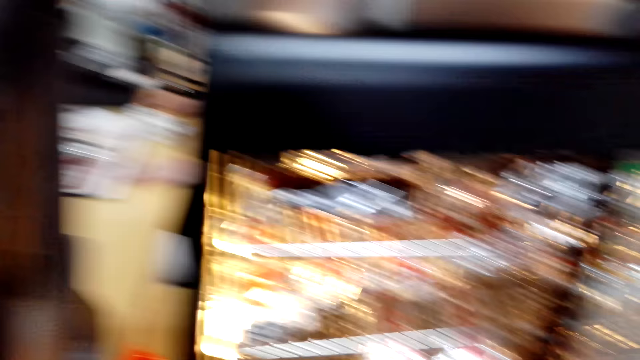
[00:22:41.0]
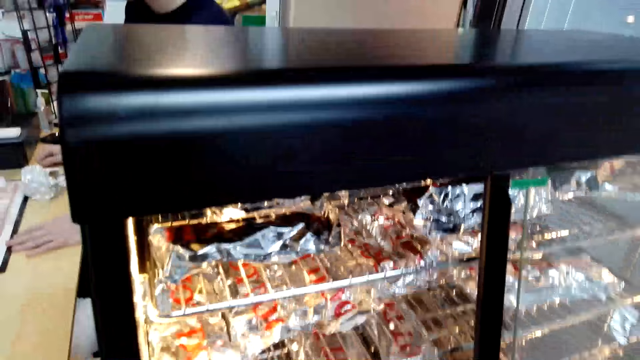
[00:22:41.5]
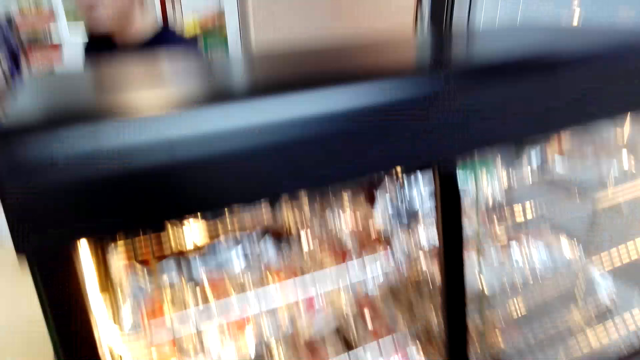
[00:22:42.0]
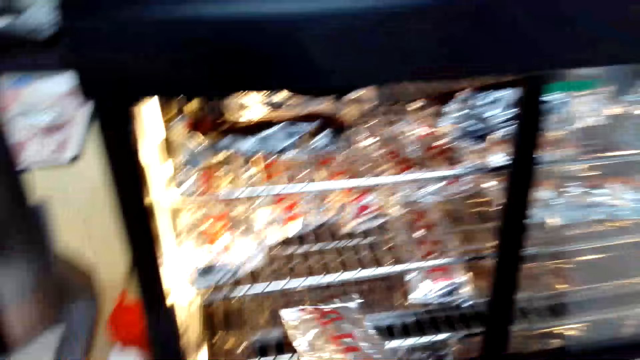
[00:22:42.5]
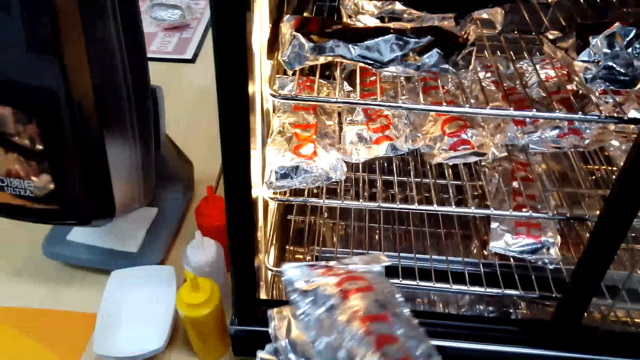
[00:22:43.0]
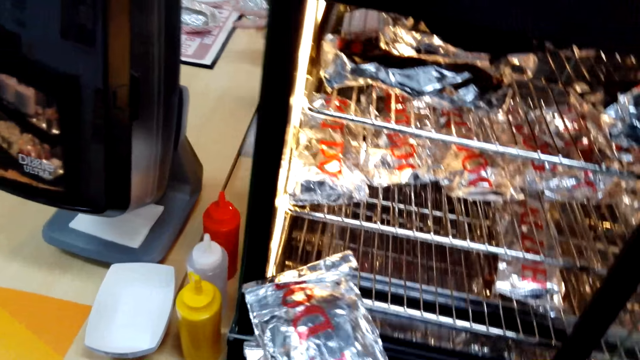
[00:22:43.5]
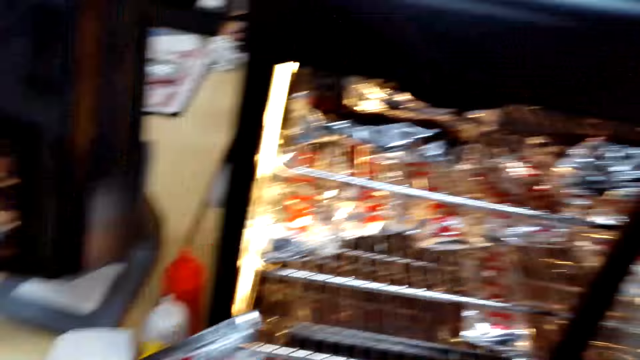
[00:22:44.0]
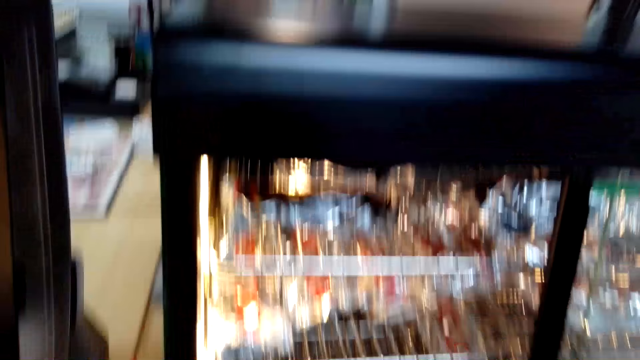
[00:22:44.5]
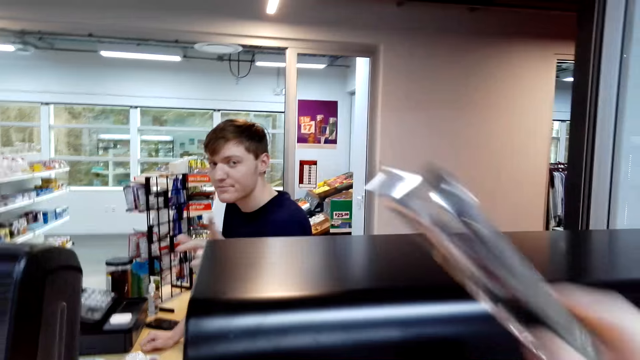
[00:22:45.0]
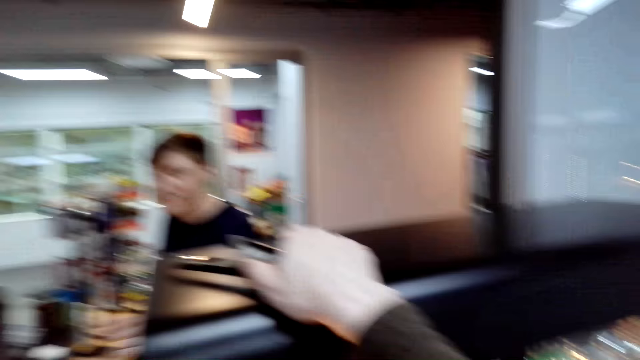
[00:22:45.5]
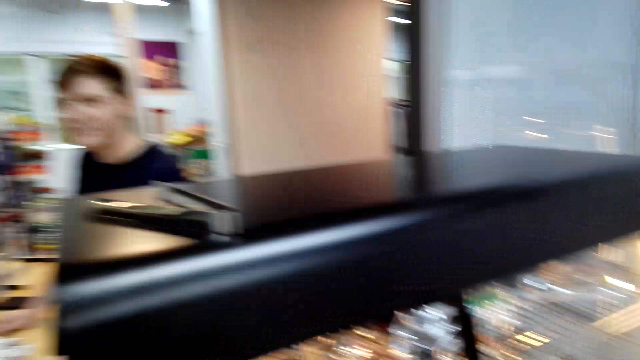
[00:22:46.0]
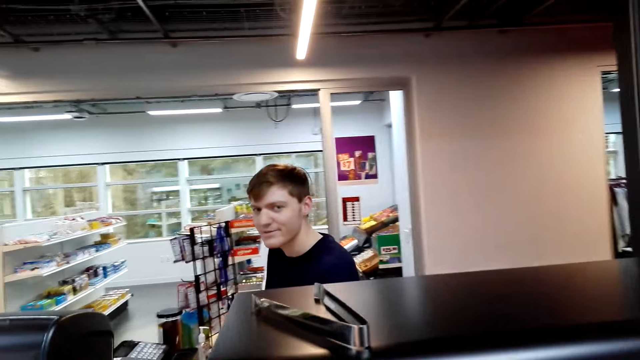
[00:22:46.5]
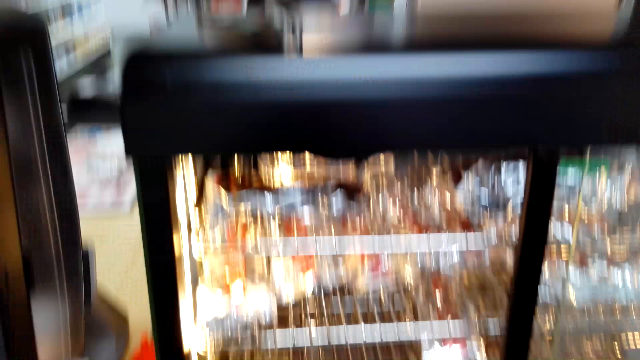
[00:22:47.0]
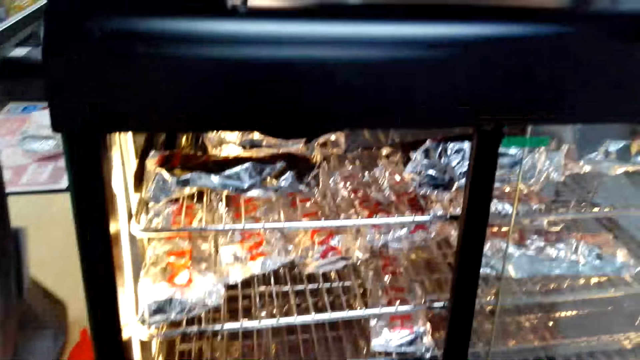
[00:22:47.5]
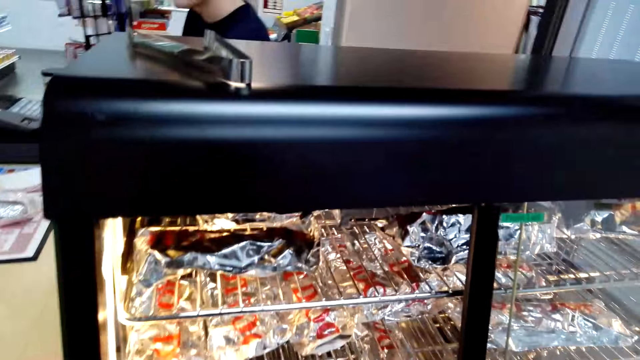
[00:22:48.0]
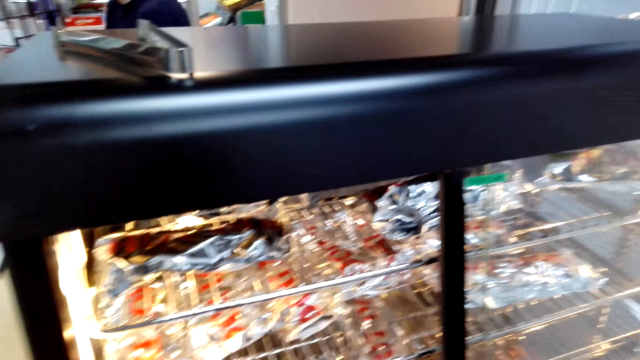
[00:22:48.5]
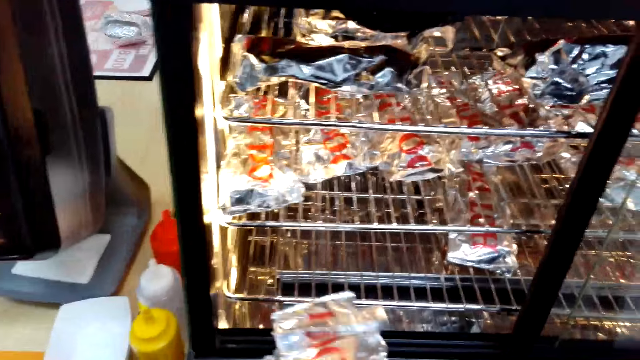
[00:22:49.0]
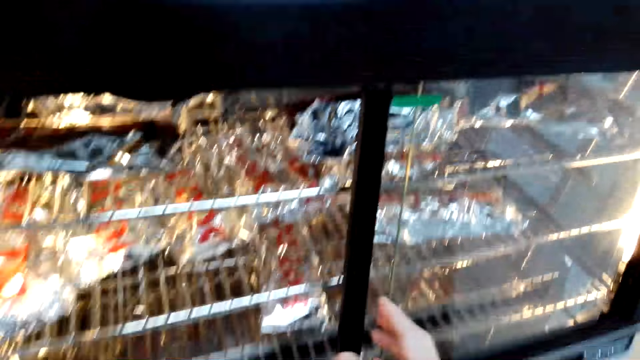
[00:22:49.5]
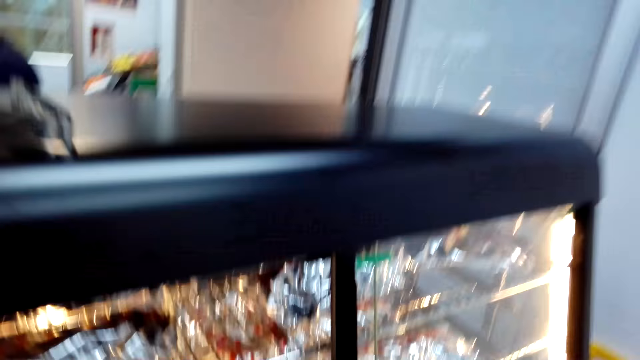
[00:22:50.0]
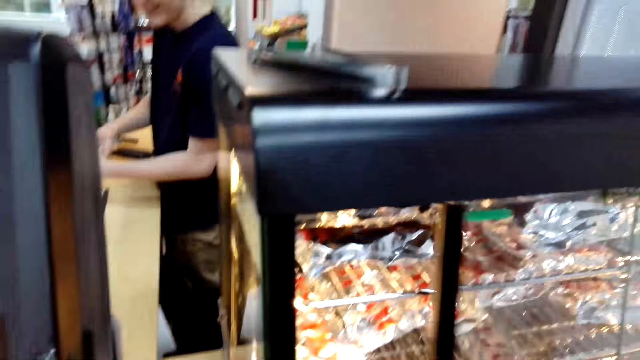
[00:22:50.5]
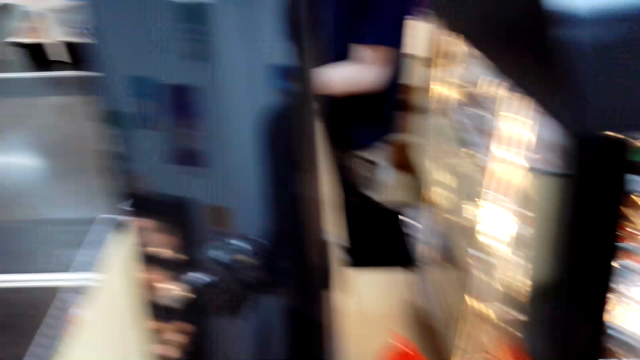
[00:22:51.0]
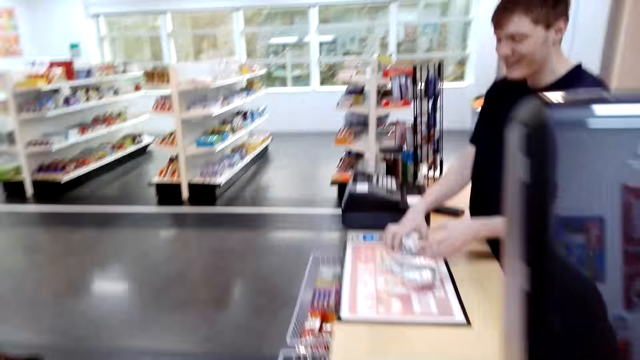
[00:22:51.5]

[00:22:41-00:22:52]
A person moves the hand to the face. A woman speaks to the camera wearer. A cashier speaks to the camera wearer. The camera wearer holds a tong. They talk to a man and look at the man. They put the tong away. They turn to the side. They look at the hotdogs. They walk towards the counter. They hold a package. They turn to the side.

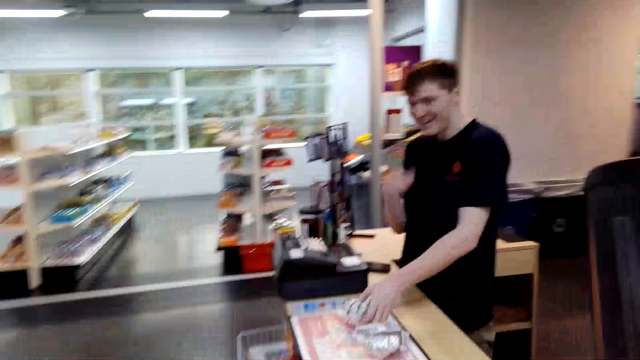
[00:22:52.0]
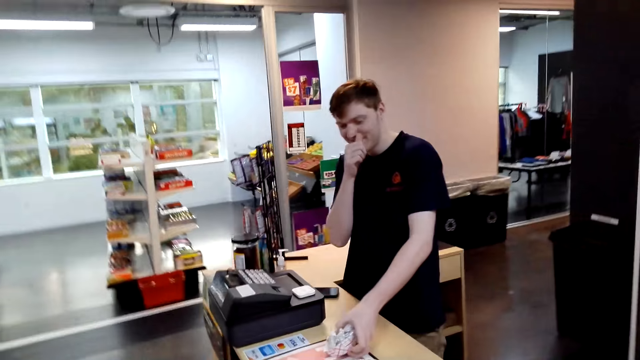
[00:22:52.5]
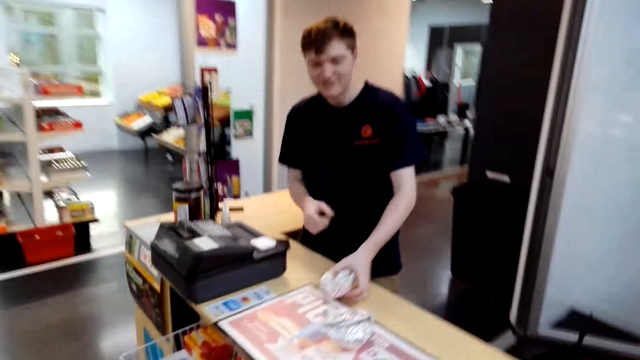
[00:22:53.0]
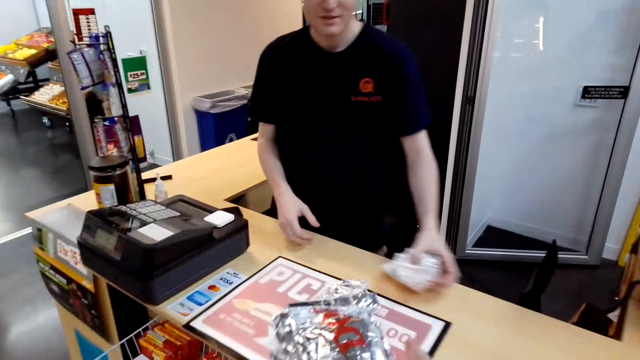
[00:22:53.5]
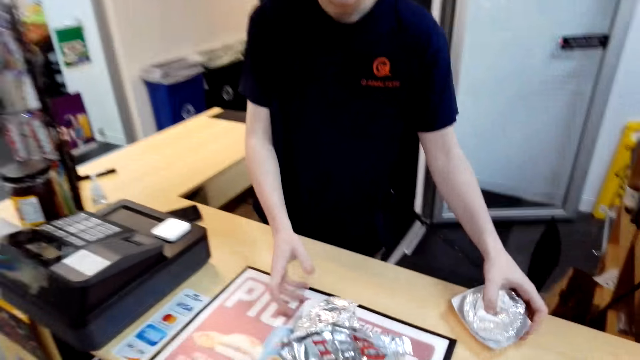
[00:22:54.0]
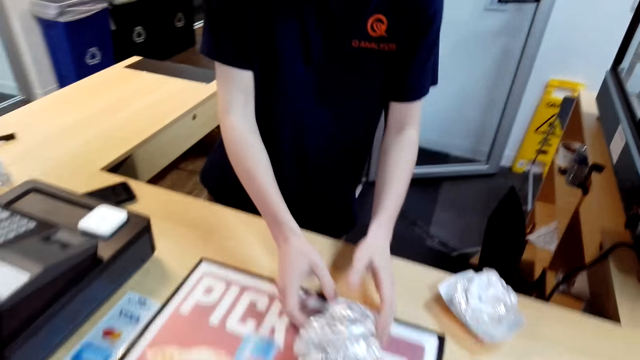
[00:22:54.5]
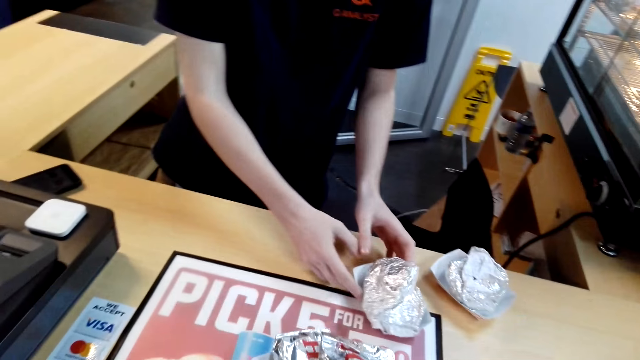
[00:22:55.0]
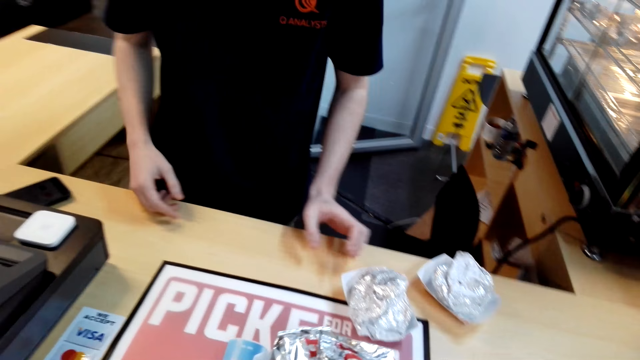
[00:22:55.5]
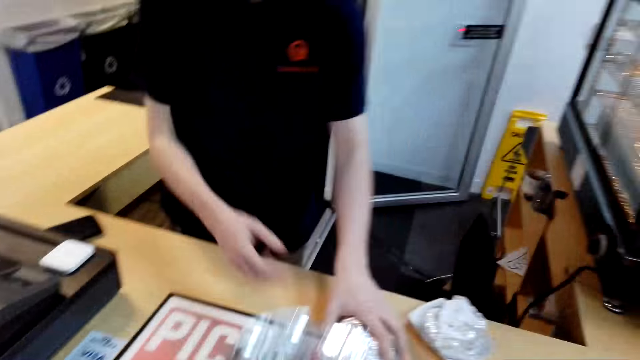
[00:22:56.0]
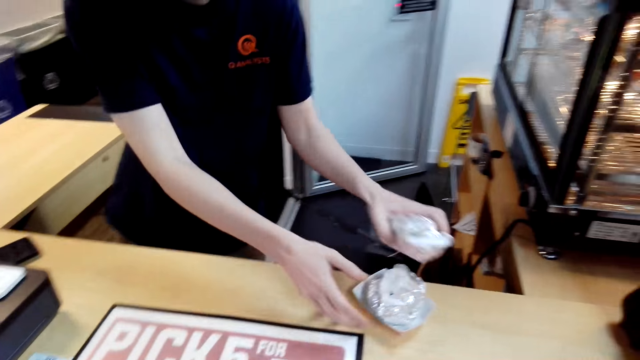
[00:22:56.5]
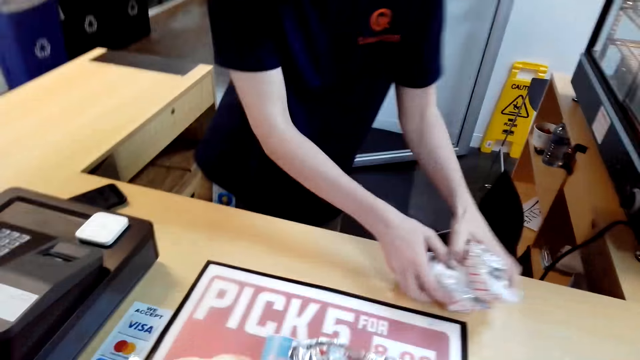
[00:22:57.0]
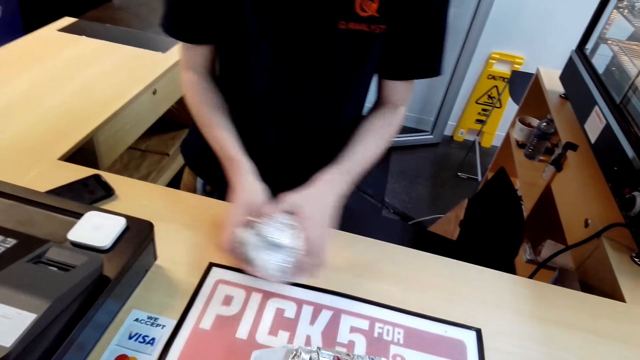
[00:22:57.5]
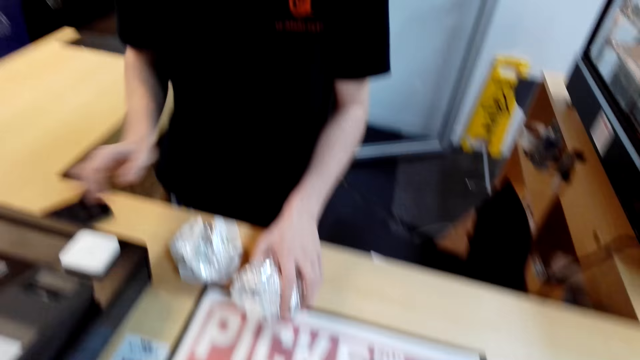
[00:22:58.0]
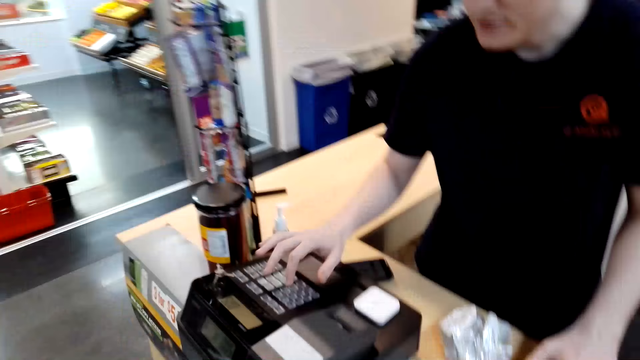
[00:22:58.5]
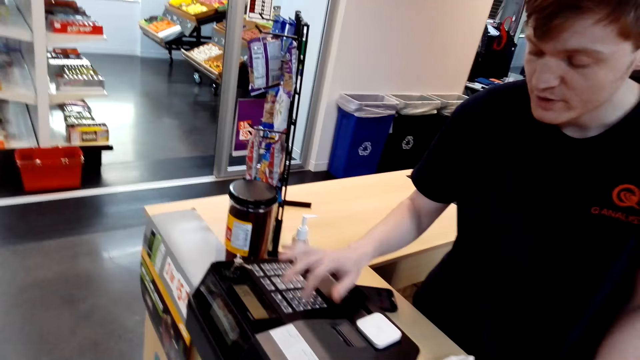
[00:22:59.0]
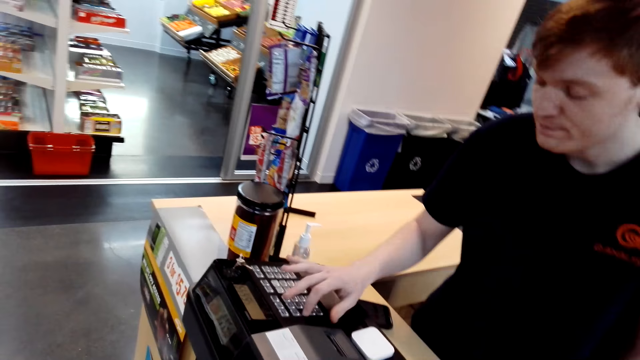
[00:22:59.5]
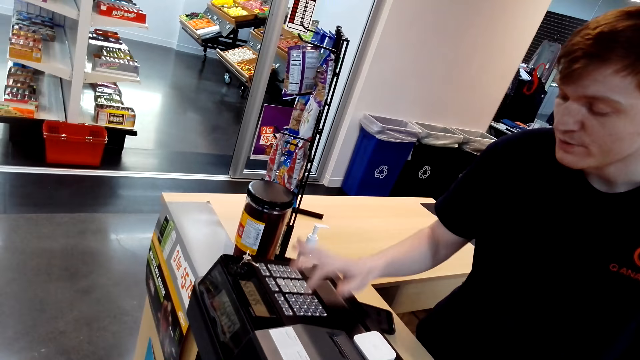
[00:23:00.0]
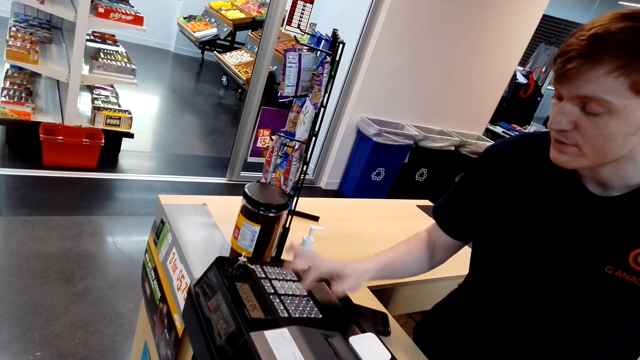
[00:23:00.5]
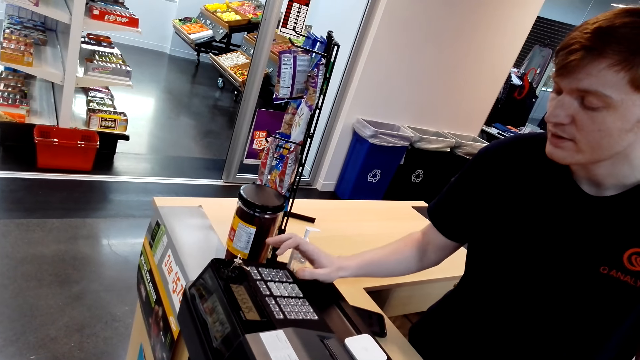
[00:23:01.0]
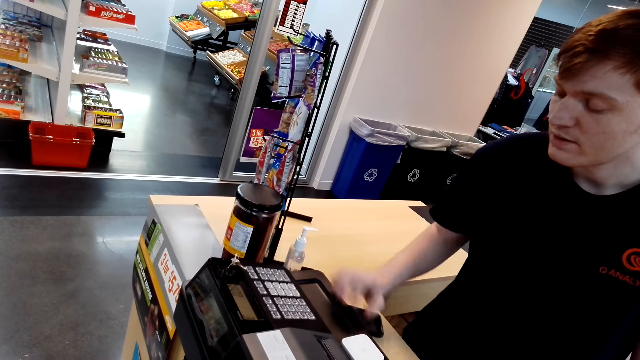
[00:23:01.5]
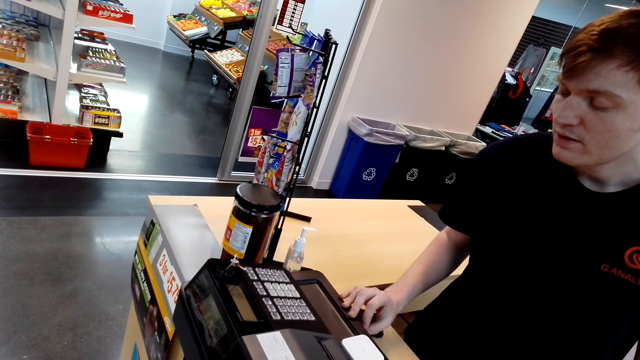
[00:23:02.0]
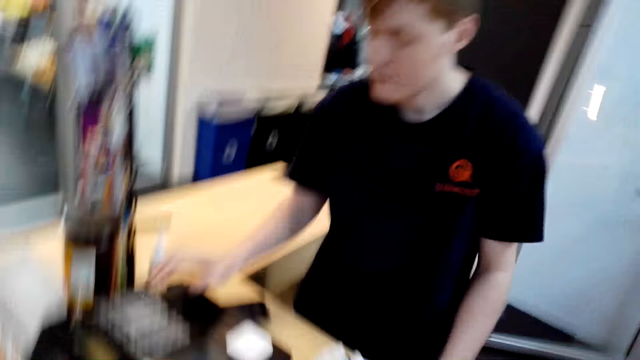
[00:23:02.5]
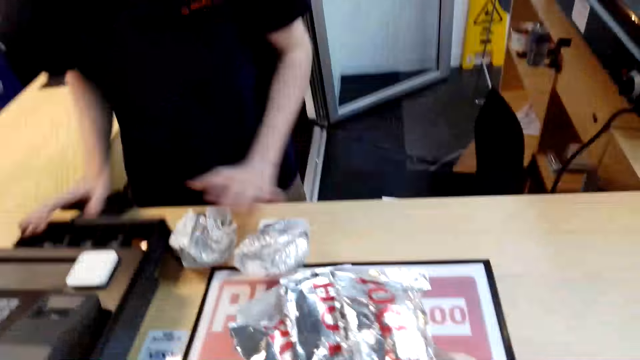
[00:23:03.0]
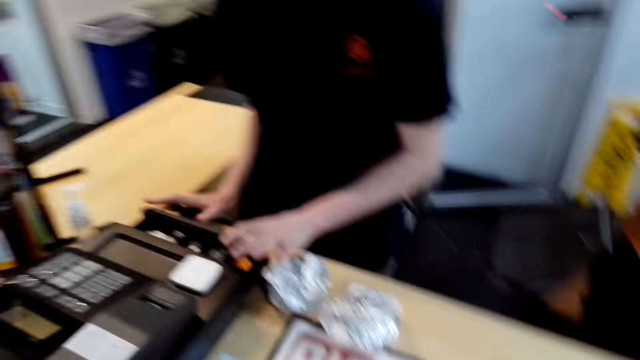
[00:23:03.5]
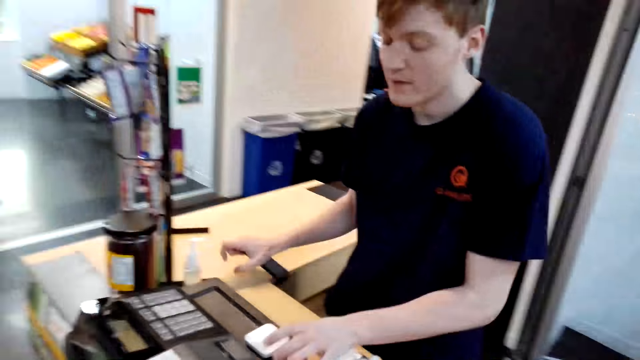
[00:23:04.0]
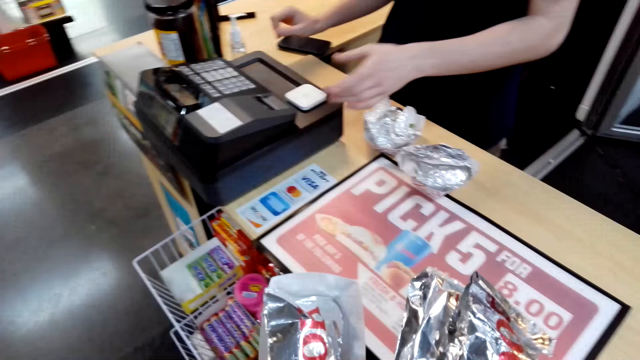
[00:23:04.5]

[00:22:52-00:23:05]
The camera wearer talks to a cashier. The cashier holds a package. The camera wearer holds packages on a counter top. They give the cashier hotdogs. The cashier holds packages on the counter top and moves the hotdog. The camera wearer turns to the side. The cashier holds packages on the counter top. The camera wearer turns to the side. The cashier calculates and presses buttons. The camera wearer turns to the side. They hold packages. They turn to the side.
